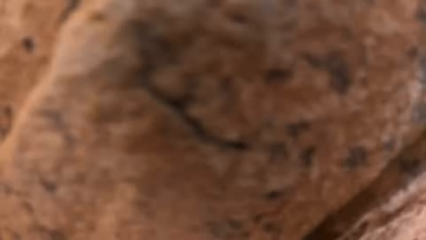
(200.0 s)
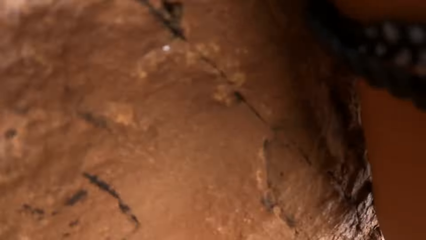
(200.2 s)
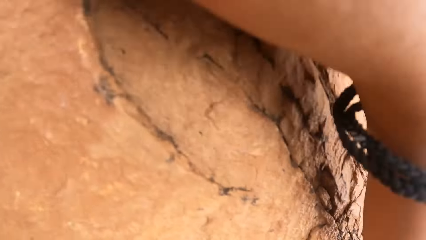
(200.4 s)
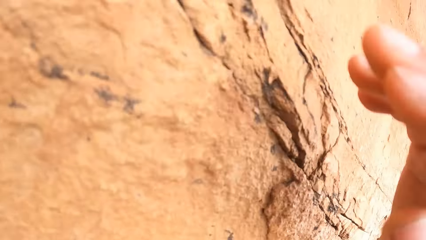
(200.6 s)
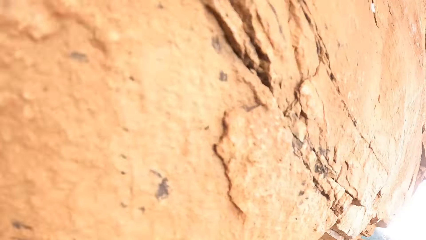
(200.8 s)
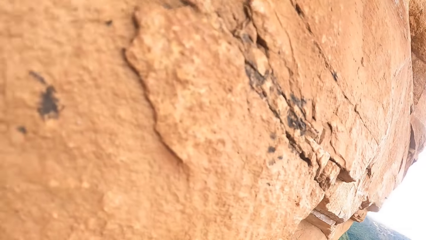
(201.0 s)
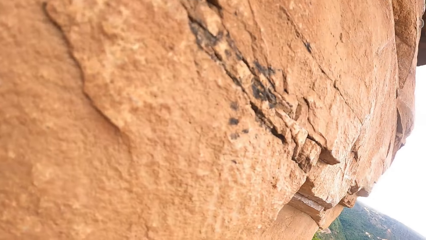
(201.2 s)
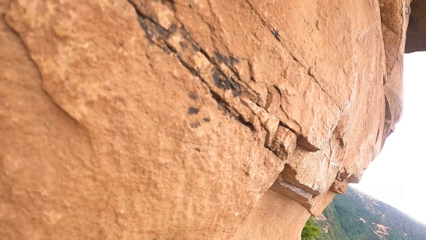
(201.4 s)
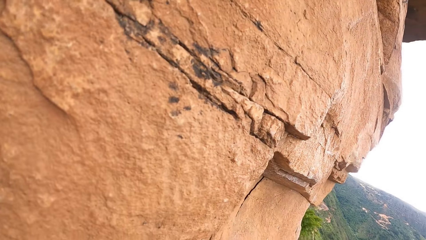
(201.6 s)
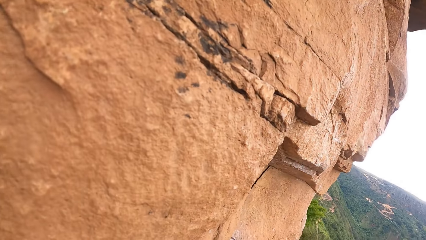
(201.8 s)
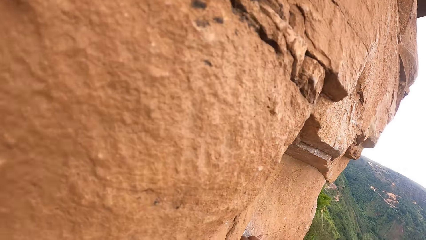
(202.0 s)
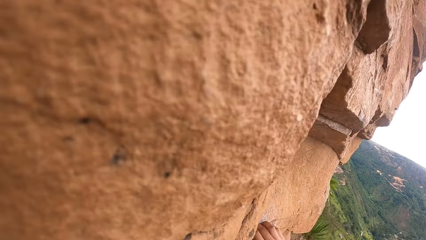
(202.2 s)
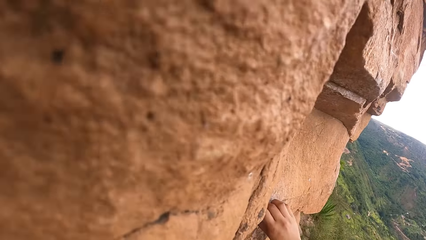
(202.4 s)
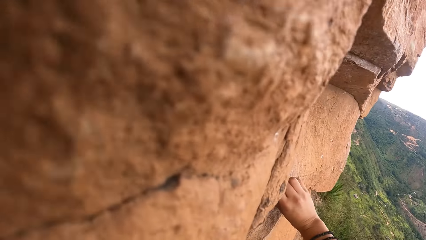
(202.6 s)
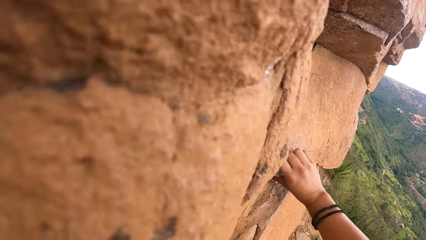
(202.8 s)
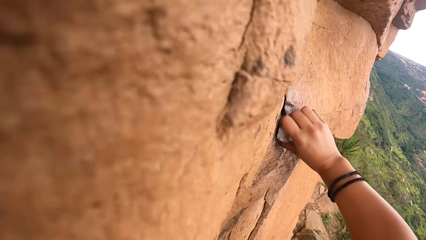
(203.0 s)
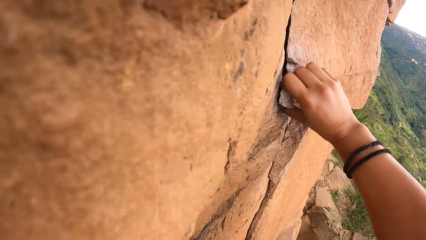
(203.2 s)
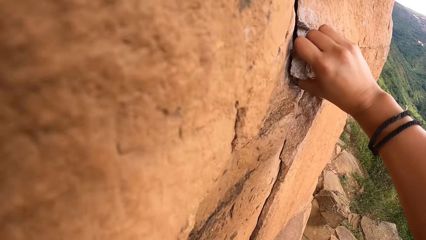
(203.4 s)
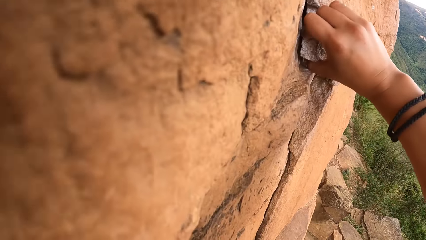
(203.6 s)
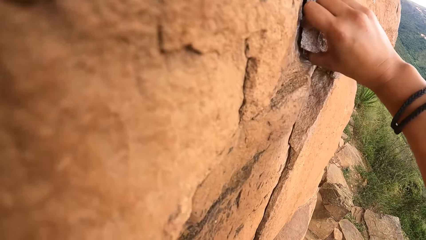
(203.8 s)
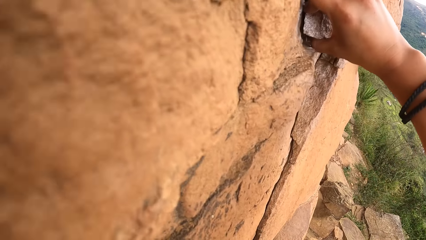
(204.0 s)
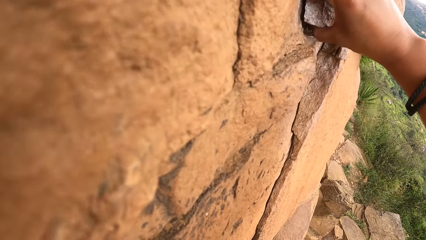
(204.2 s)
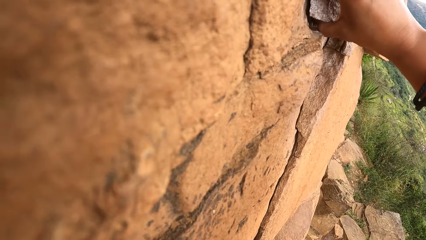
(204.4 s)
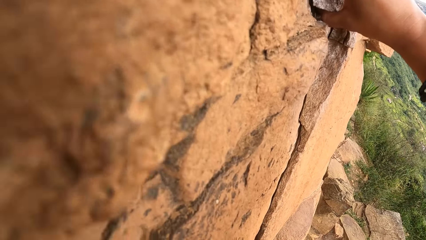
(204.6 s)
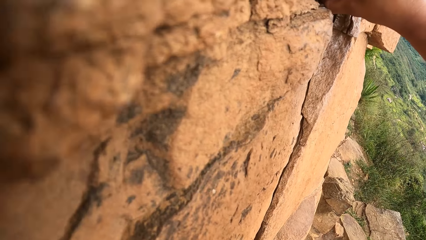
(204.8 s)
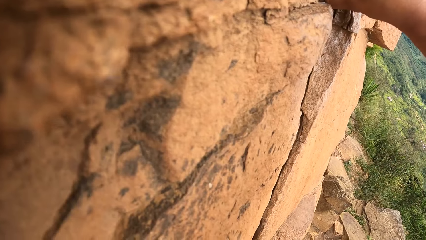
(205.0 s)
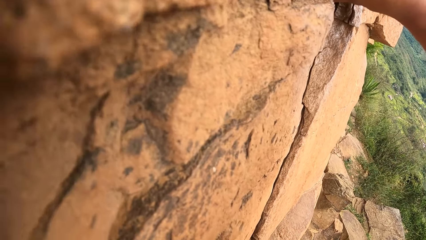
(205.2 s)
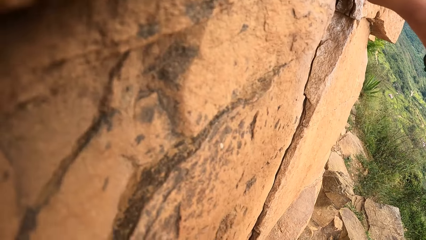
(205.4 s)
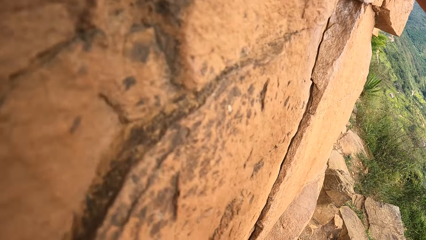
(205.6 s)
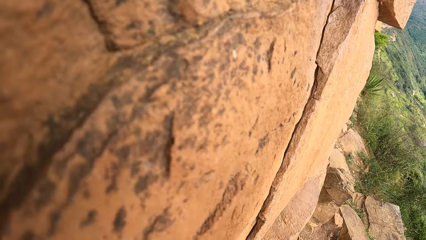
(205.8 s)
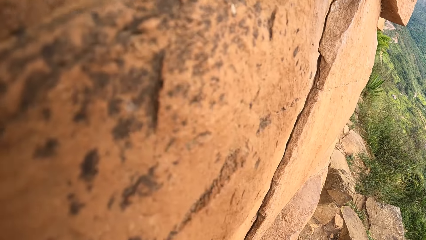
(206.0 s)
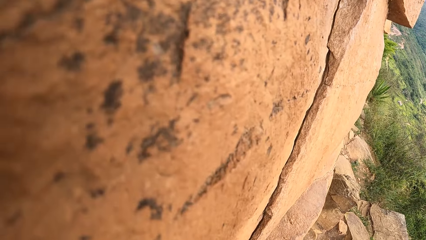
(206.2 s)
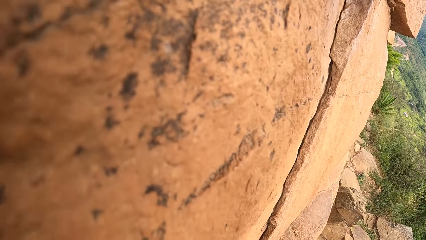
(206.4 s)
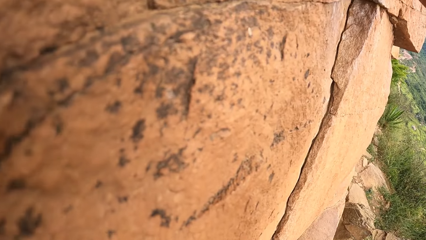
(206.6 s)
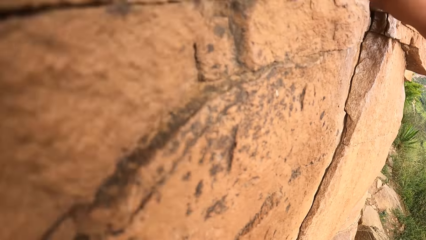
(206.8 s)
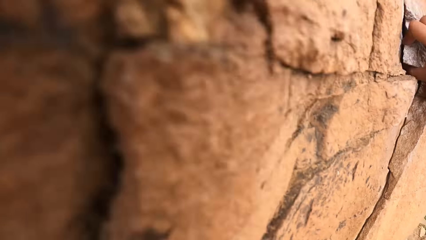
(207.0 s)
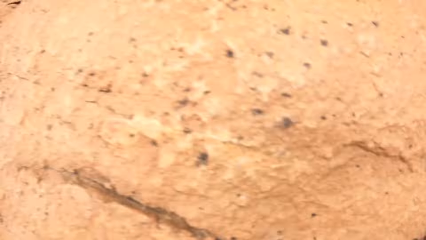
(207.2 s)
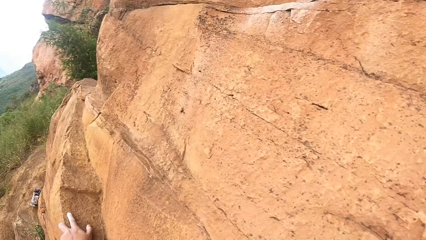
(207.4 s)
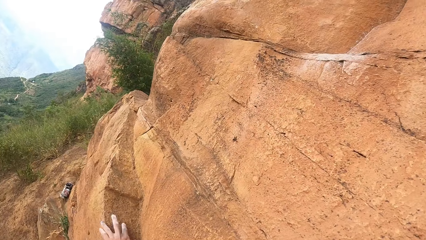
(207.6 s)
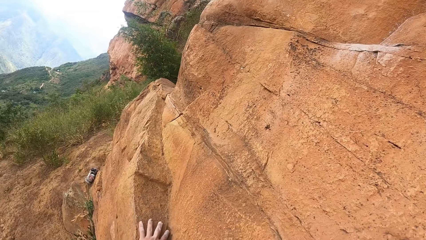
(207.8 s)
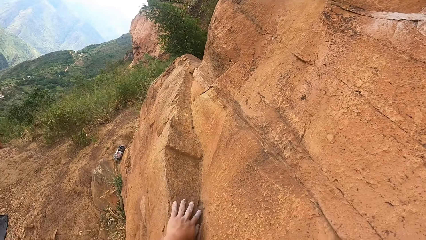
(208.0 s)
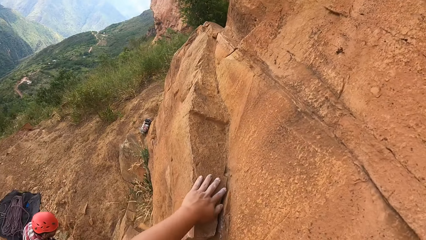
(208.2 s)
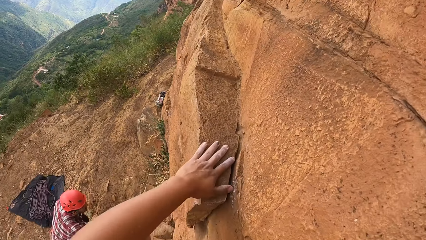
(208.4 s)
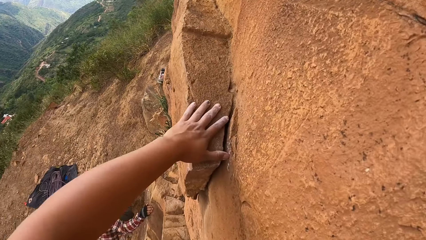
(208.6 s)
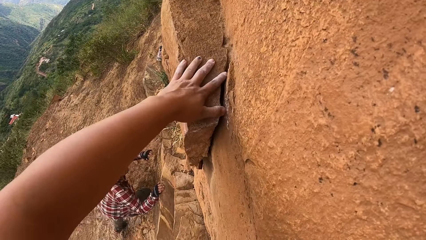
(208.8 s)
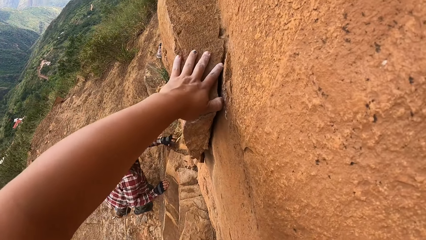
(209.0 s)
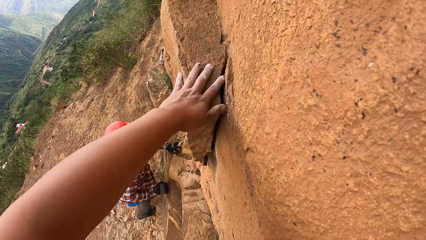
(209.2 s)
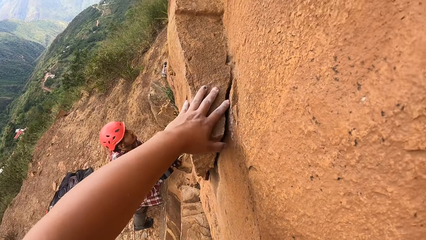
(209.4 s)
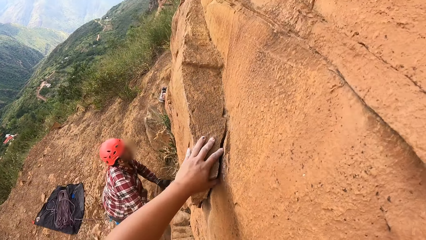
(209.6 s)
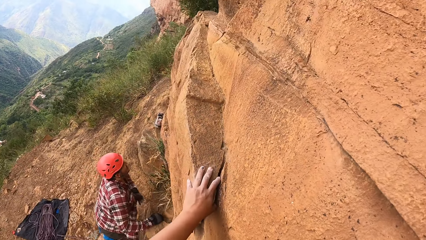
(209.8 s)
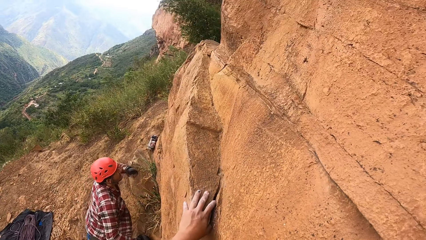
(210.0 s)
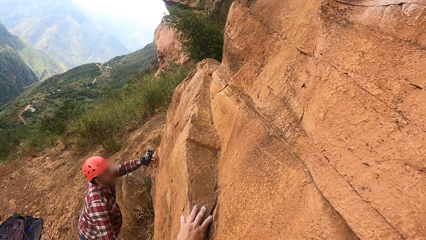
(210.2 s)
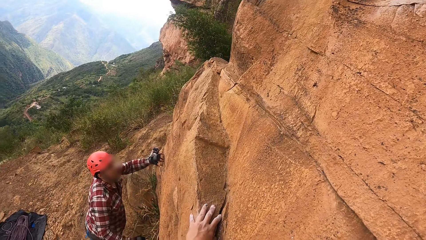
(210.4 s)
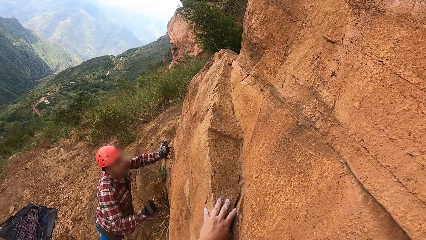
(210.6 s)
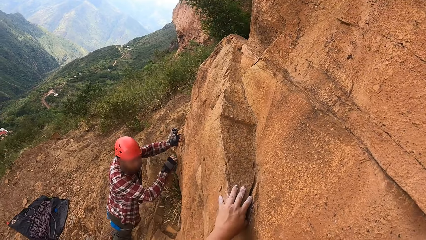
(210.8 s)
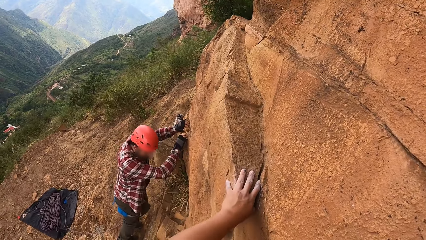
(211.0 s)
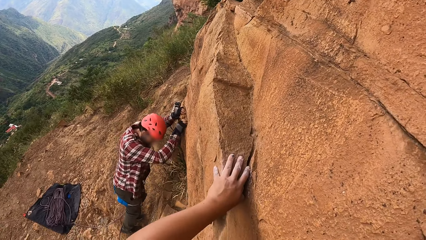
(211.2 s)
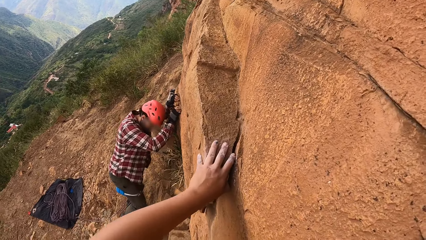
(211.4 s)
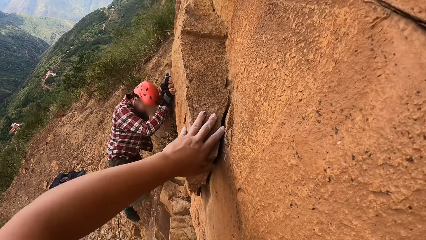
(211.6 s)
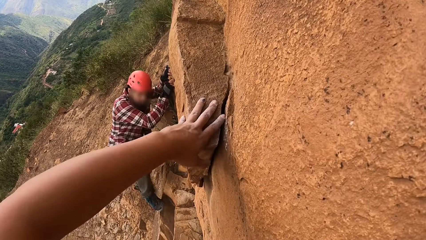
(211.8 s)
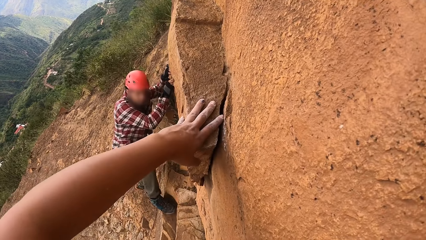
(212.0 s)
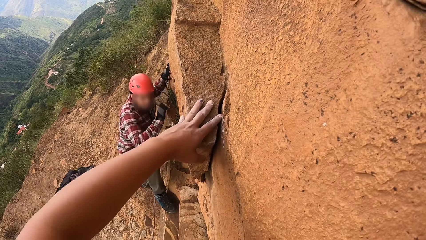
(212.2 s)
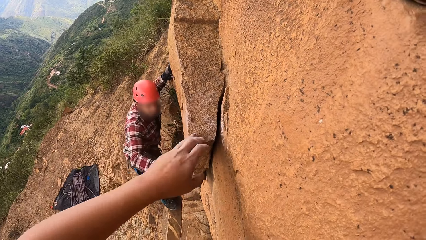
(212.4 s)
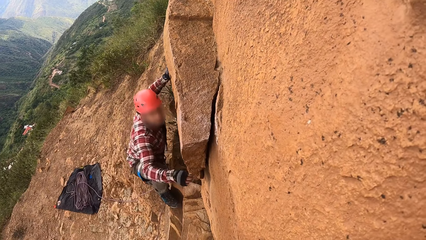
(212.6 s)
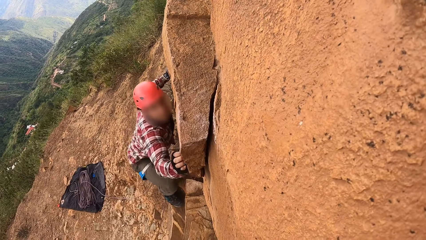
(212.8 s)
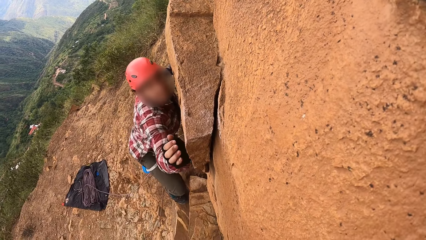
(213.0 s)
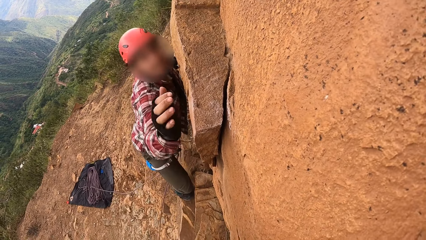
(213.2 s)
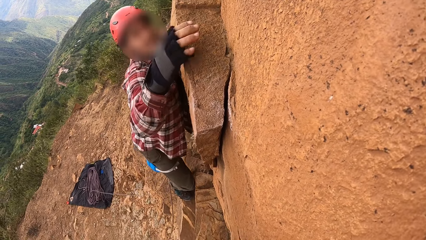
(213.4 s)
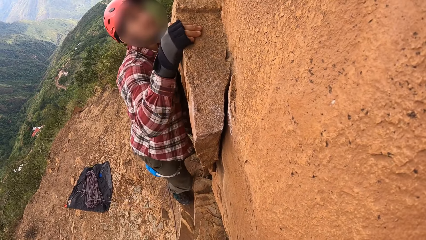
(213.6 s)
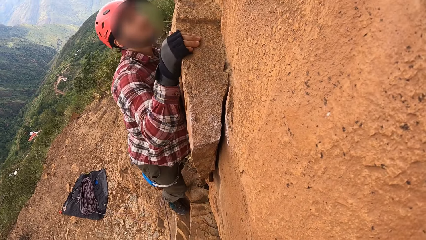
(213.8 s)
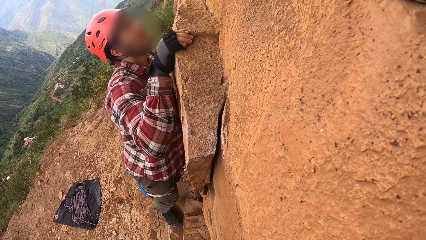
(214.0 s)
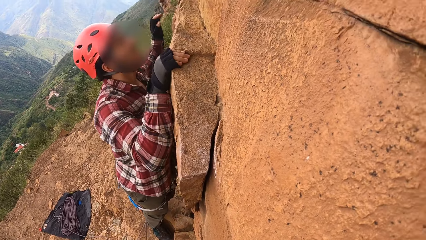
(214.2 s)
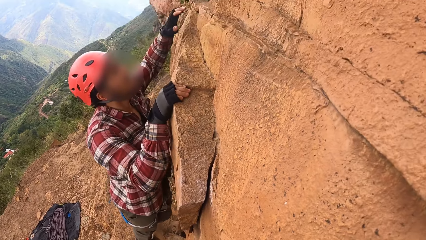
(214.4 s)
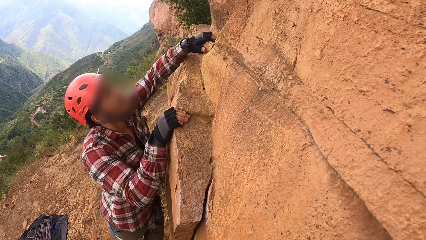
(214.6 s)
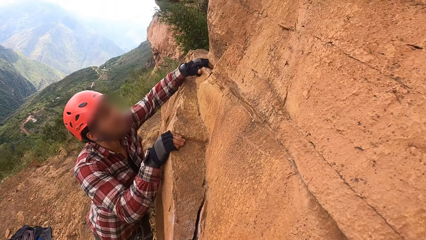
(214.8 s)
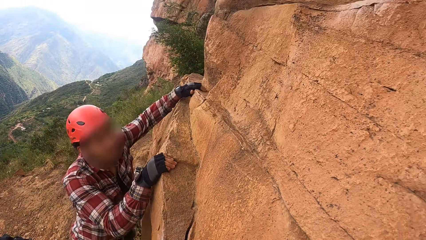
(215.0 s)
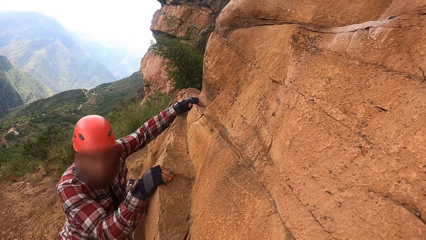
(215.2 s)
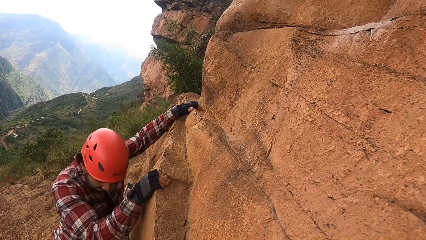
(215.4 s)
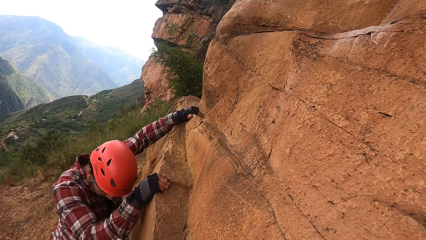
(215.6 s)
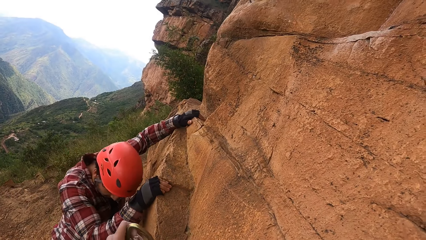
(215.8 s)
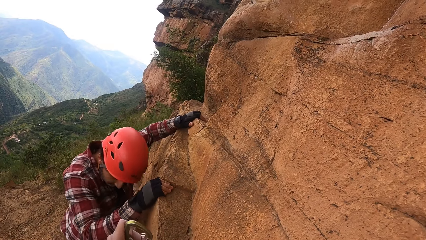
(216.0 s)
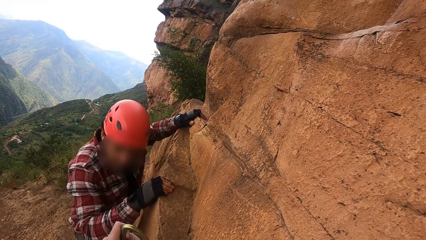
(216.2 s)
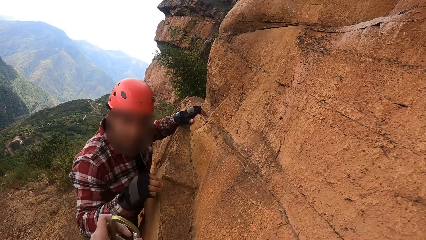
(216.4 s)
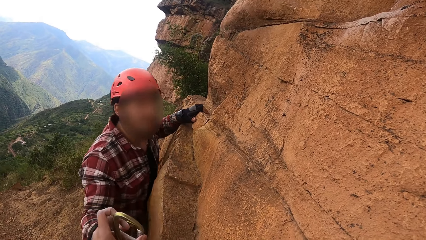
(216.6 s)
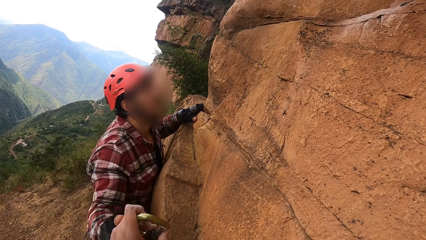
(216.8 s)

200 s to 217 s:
The camera wearer looks around the mountain. A man climbs a rock.
